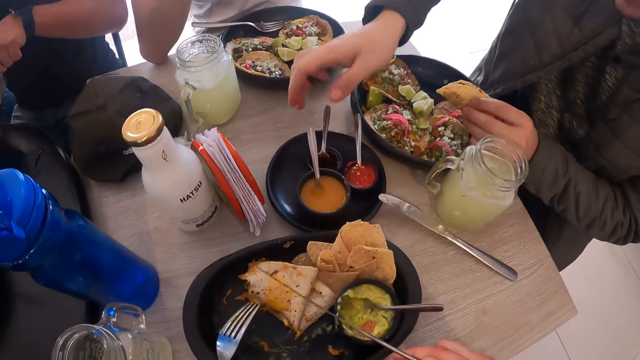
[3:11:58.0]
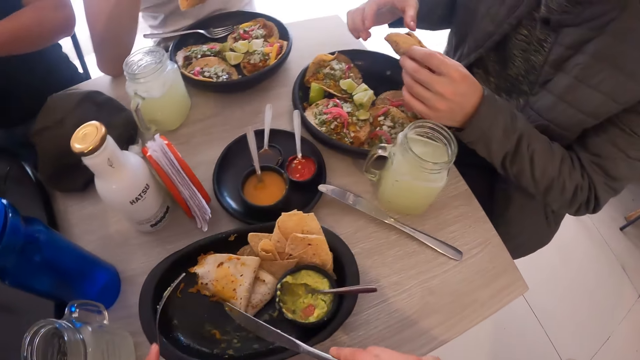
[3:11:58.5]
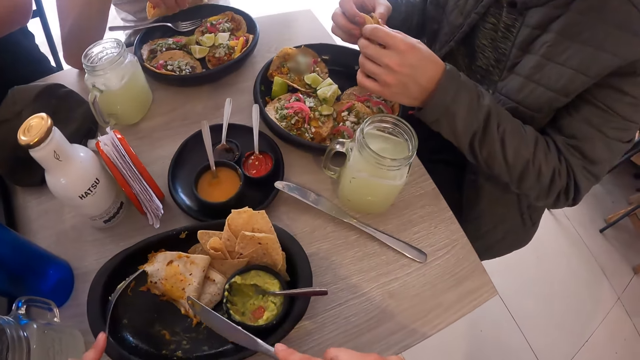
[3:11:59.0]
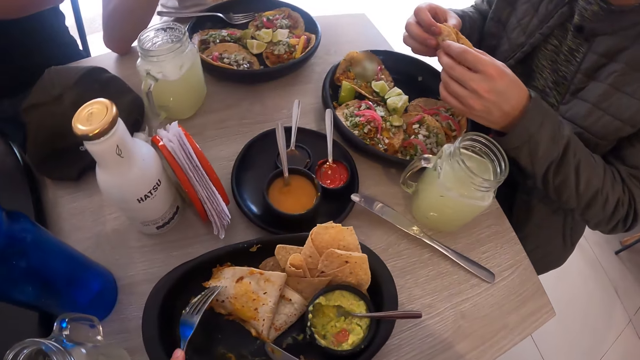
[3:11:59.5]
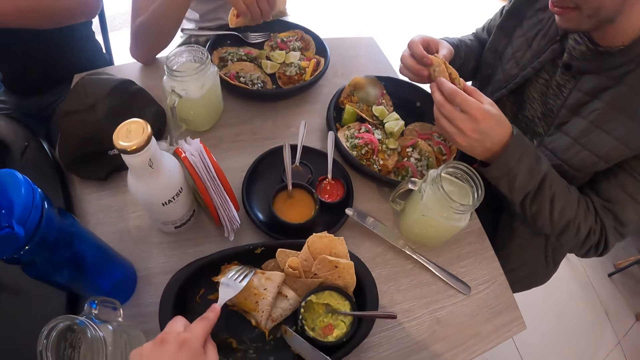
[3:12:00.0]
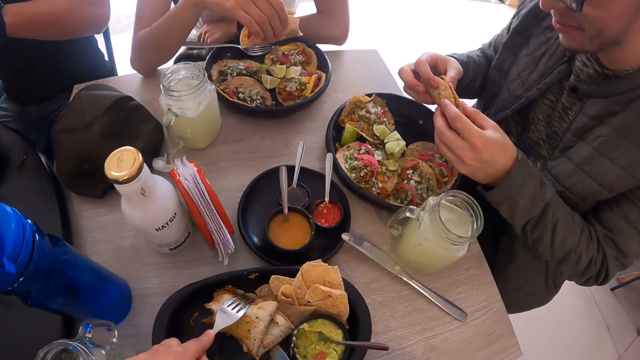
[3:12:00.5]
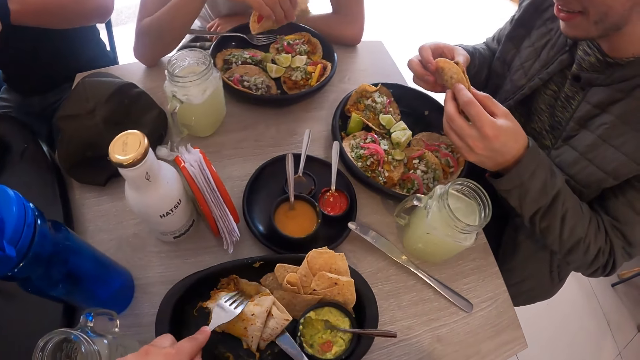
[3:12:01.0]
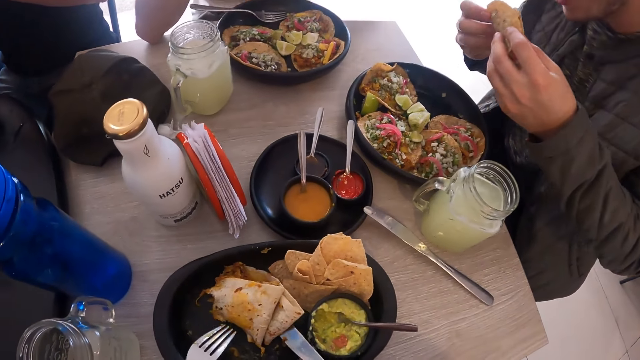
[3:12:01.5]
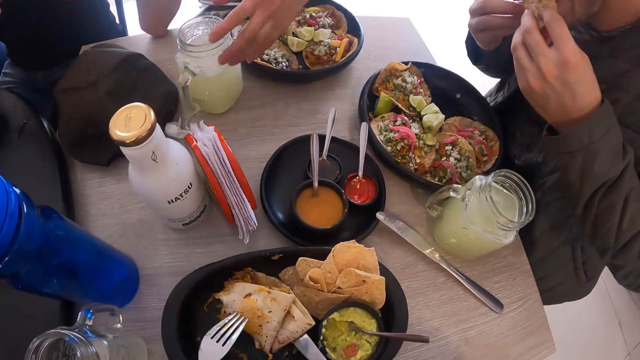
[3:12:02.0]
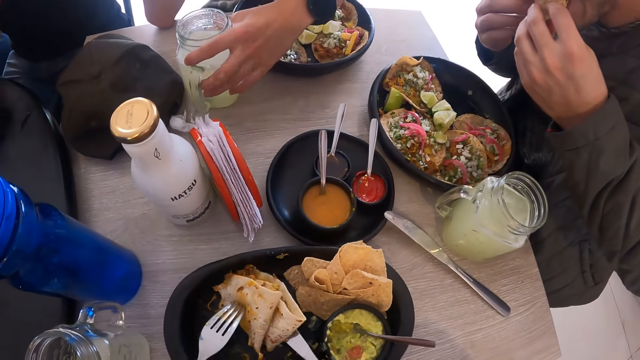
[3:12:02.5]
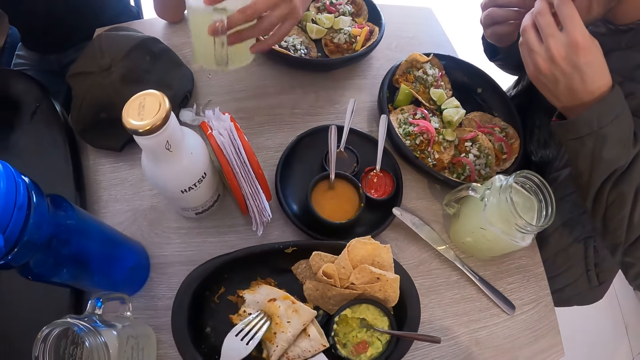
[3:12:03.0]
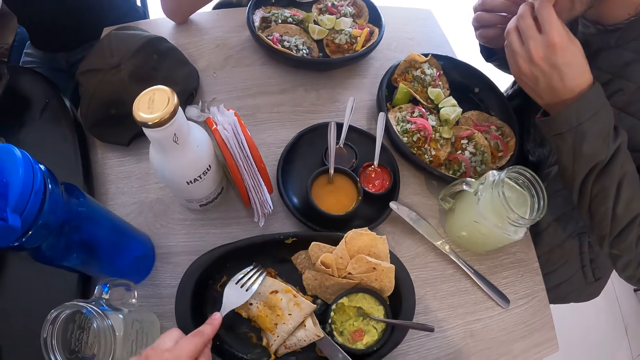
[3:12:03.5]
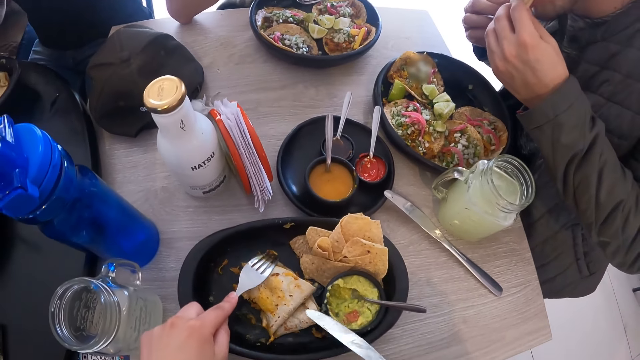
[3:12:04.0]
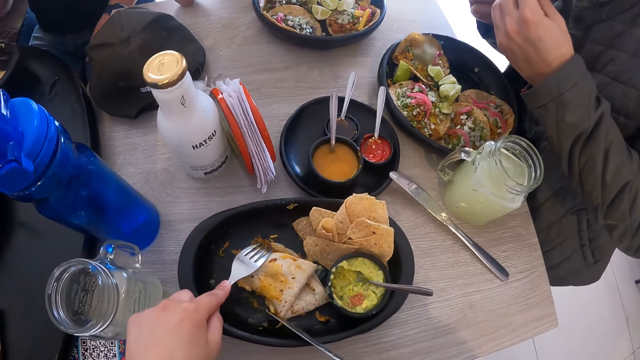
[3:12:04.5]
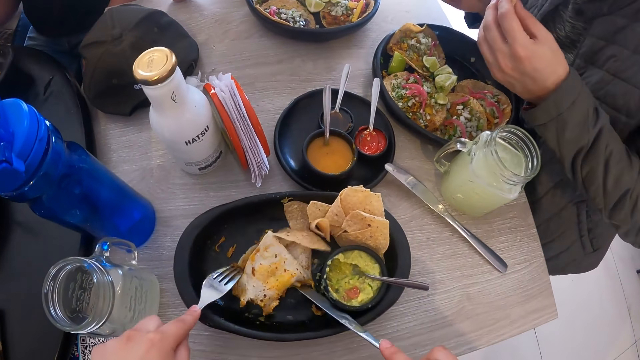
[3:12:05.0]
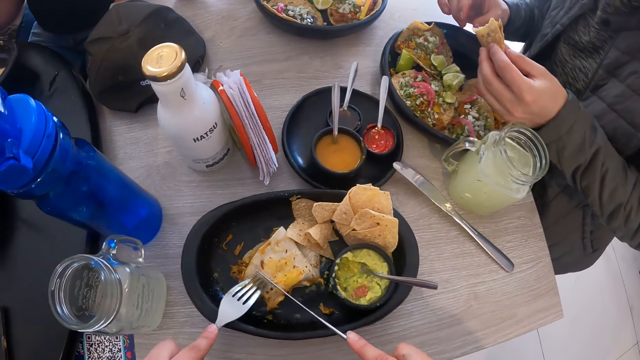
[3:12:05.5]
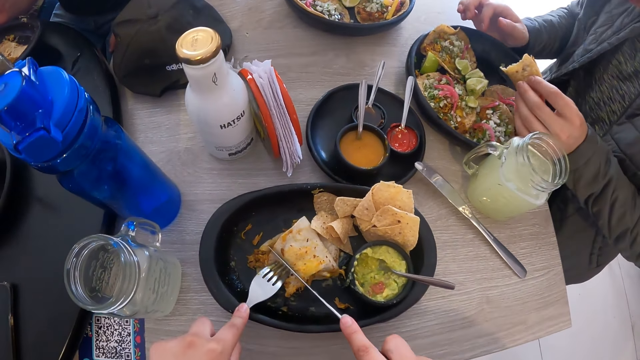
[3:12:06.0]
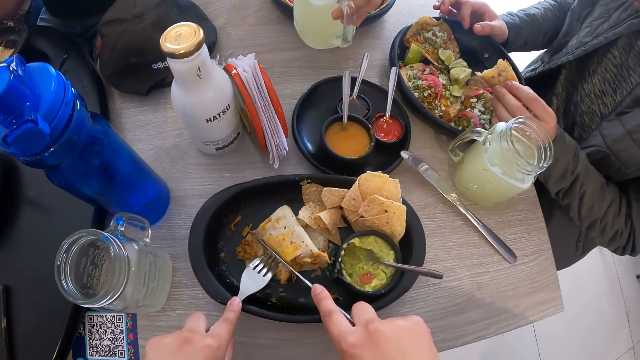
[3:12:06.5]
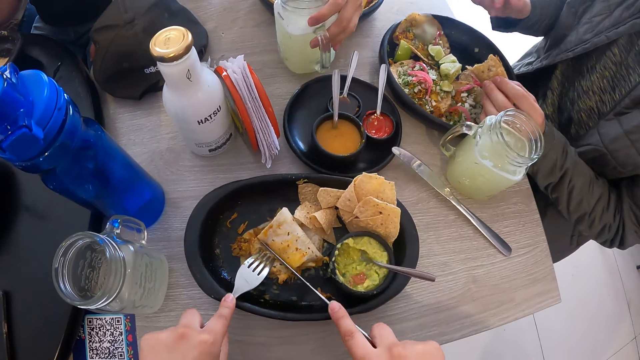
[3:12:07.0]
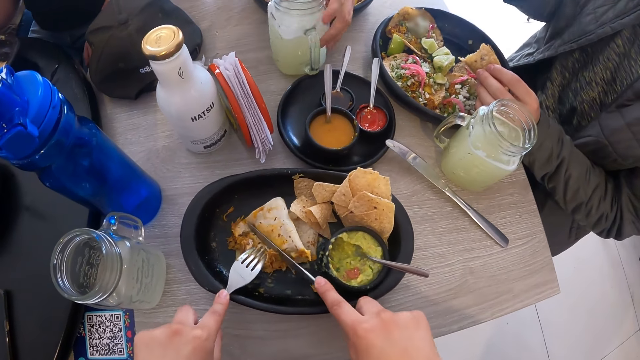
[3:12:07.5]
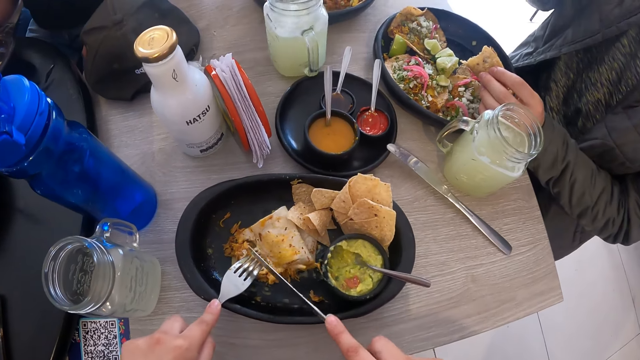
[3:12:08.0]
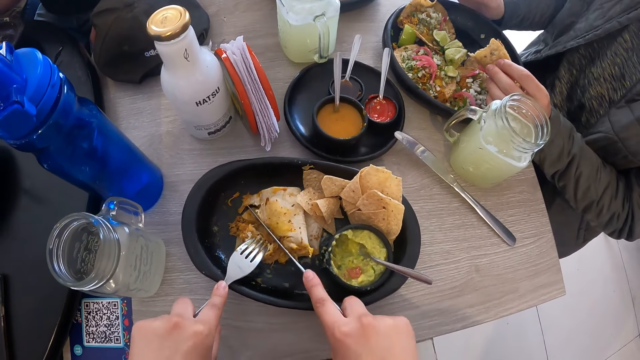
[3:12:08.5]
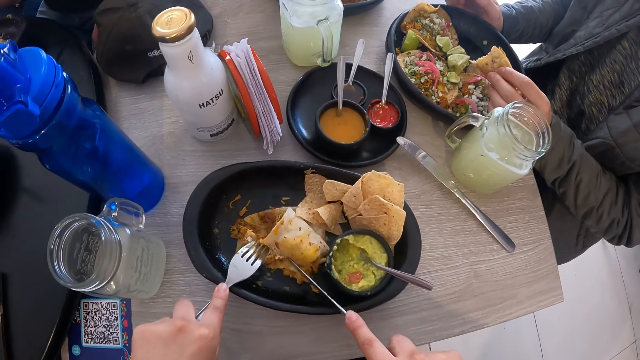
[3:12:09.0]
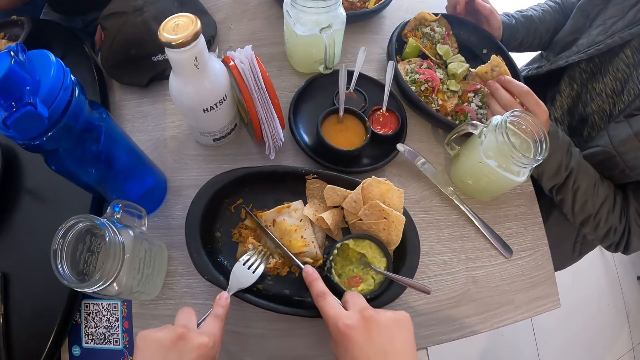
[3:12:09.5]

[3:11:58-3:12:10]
The camera wearer exchanges cutlery in hand. A man holds a taco with both hands. The camera wearer moves the pancake on the plate with the fork and the knife in his hands. The man eats the taco in his hands. Another man picks a jar of lemonade juice from the table with his left hand. The camera wearer cuts the pancake with the fork and the knife in his hands. The first man holds the taco with his left hand. The other man drops the jar of lemonade juice in his left hand on the table.

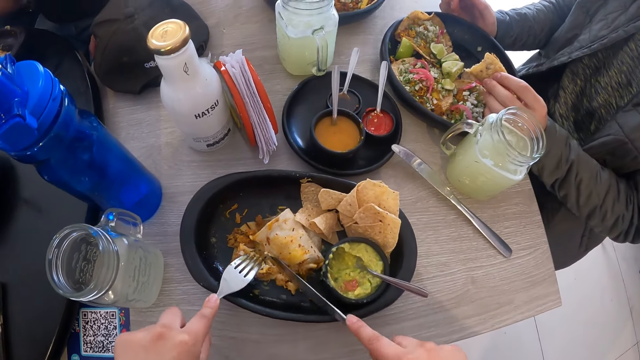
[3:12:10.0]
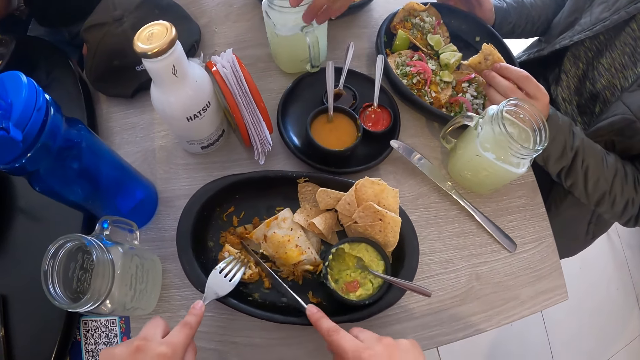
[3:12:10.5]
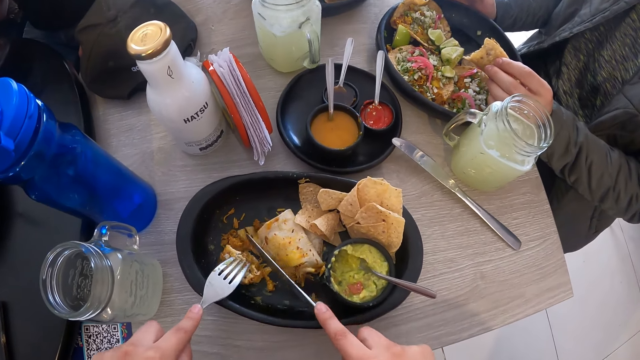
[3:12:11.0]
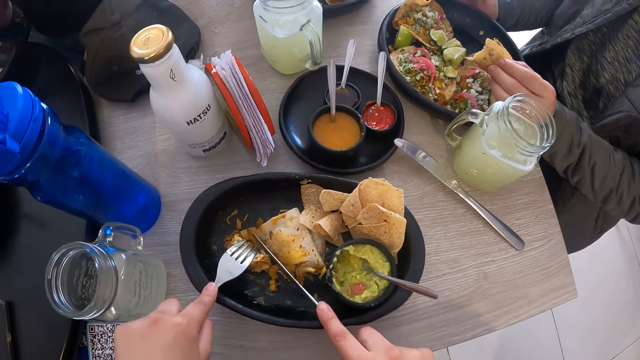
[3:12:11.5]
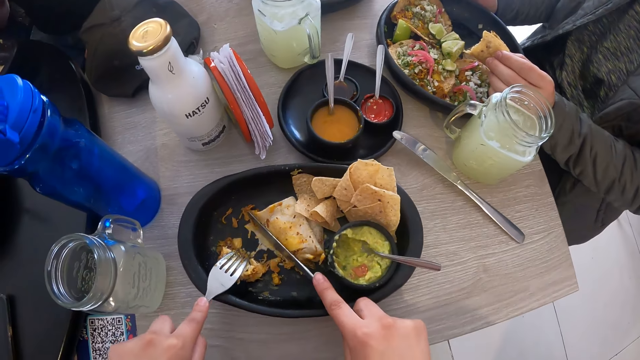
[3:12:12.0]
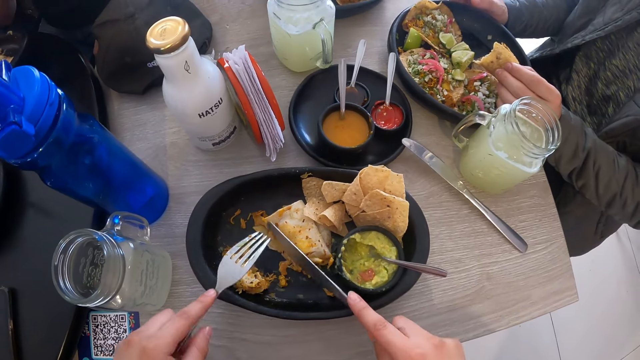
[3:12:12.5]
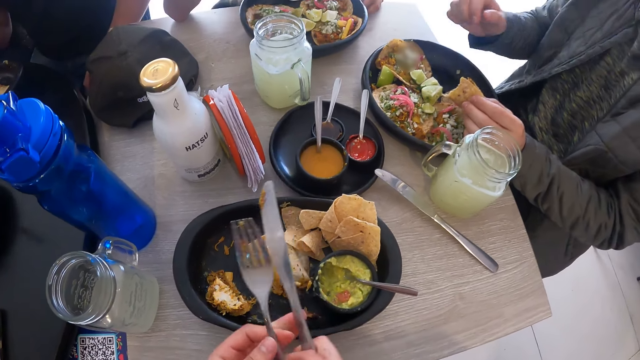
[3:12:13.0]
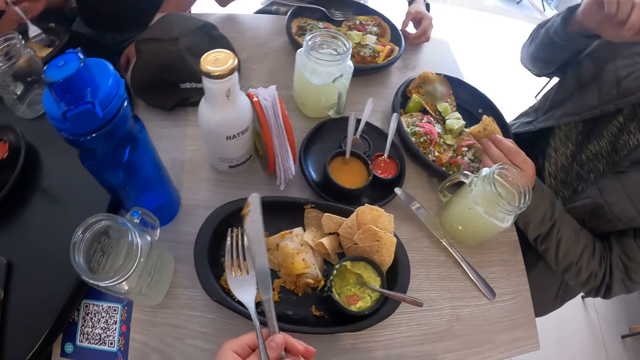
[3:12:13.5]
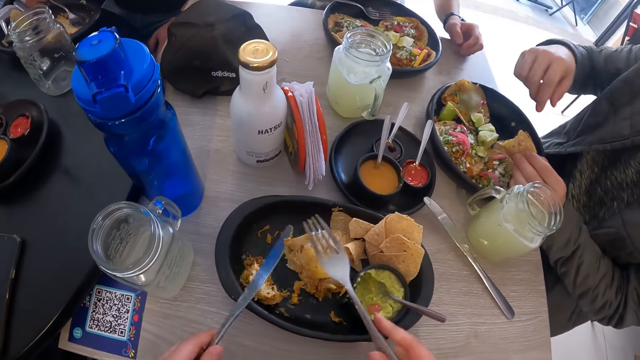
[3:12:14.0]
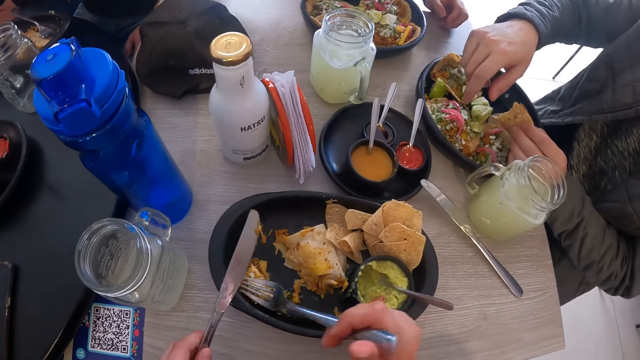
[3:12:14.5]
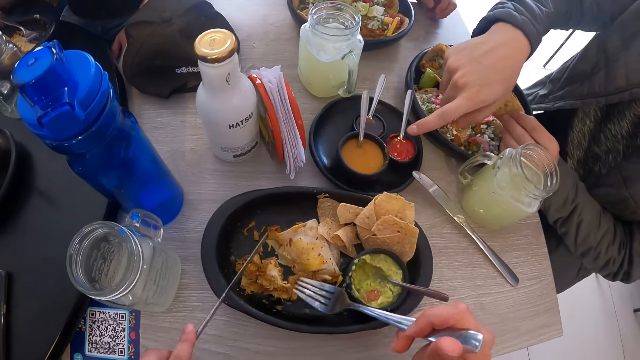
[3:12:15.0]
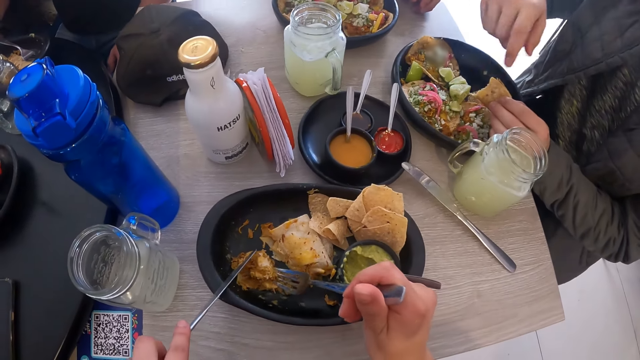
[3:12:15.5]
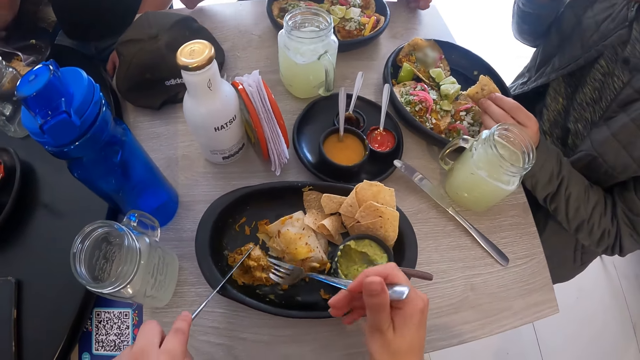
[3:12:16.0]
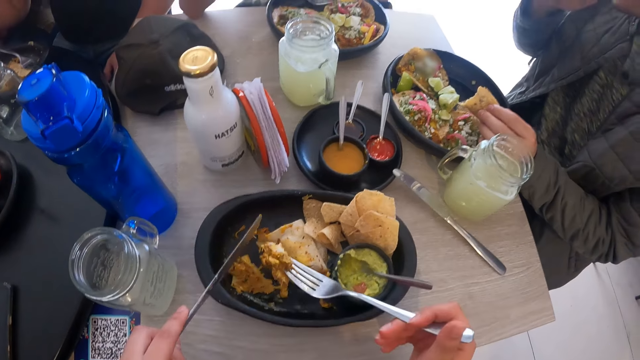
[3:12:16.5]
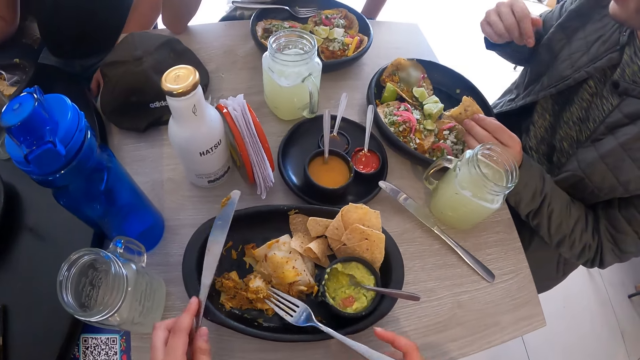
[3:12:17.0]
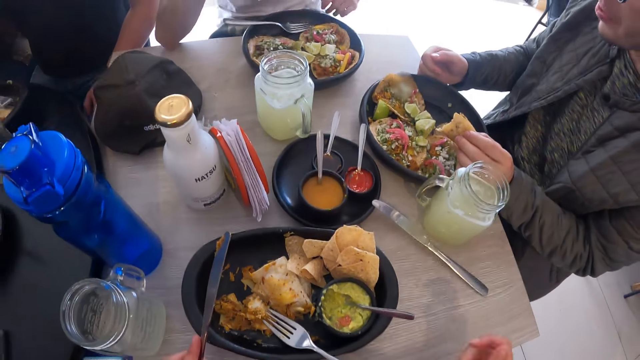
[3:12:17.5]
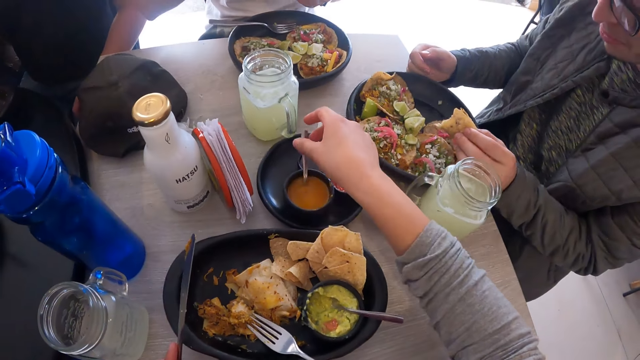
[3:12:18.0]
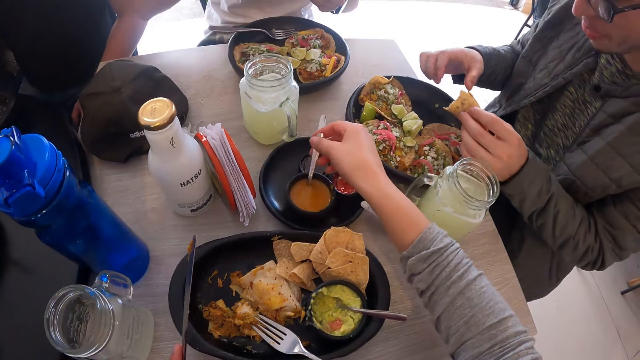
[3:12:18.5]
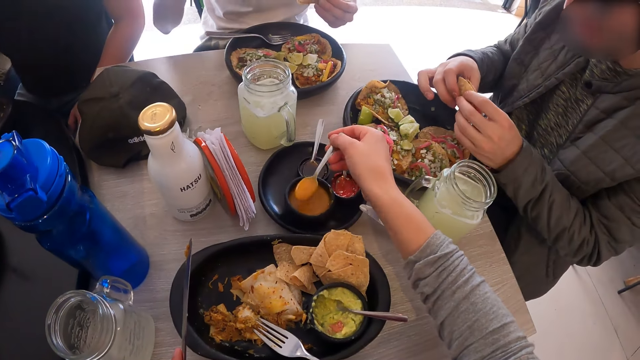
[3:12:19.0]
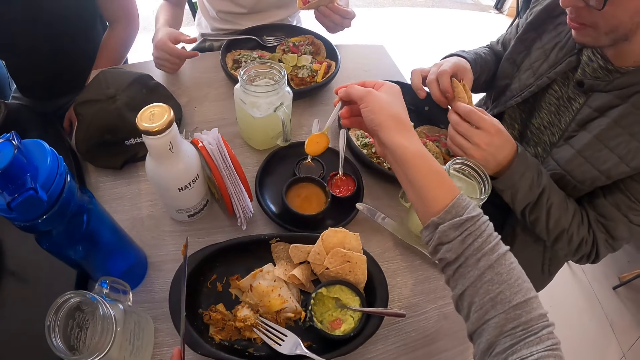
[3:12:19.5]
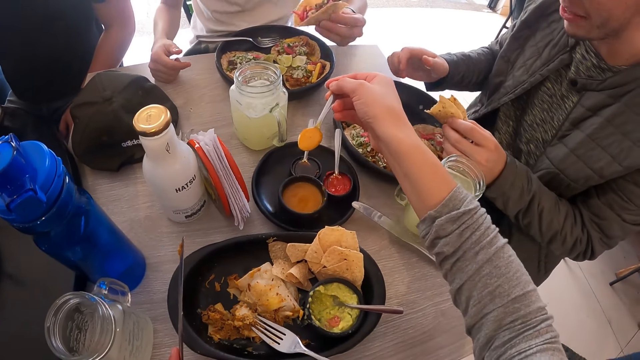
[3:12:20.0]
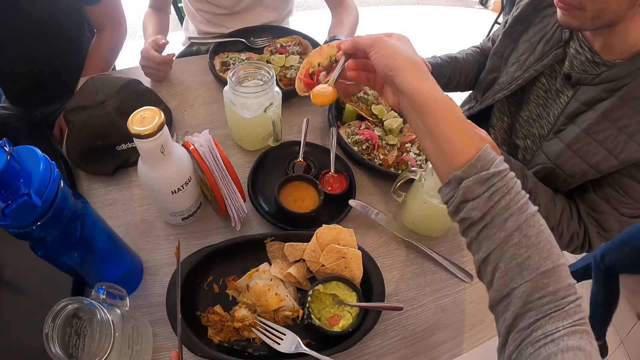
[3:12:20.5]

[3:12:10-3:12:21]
A man moves a jar of lemonade juice on the table with his left hand. The camera wearer passes the fork from his left hand to his right hand. He passes the knife from his right hand to his left hand. Another man interacts with the camera wearer. The camera wearer moves a pancake on the plate with the spoon in his right hand. He picks the pancake from the plate with the fork in his right hand. The other man points to the camera wearer's food. The camera wearer drops the fork in his right hand on the plate. He picks the spoon from the cup with his right hand. The other man holds a taco with both hands. The camera wearer picks a spoonful of something from a bowl.
